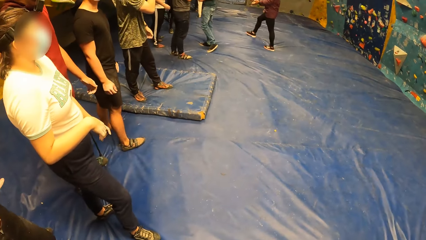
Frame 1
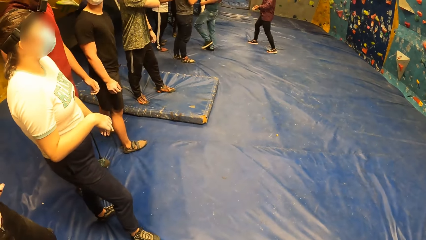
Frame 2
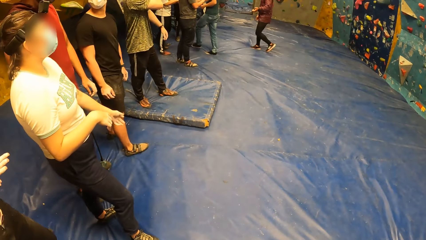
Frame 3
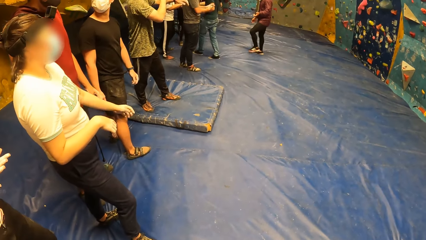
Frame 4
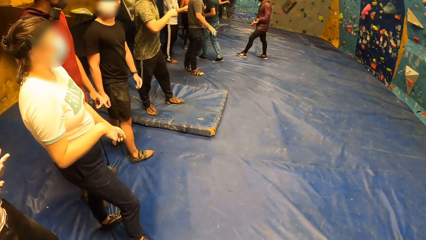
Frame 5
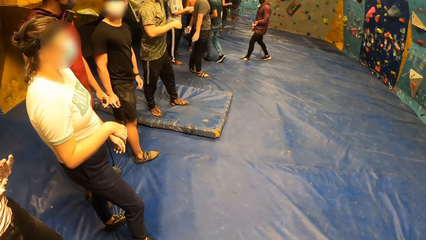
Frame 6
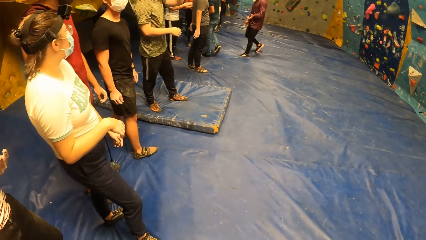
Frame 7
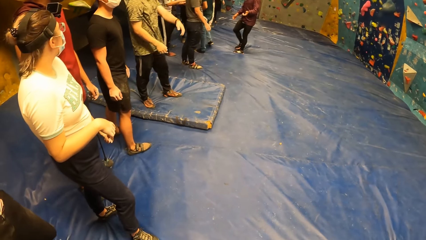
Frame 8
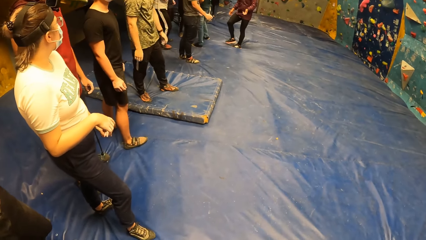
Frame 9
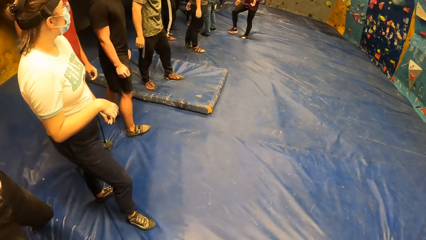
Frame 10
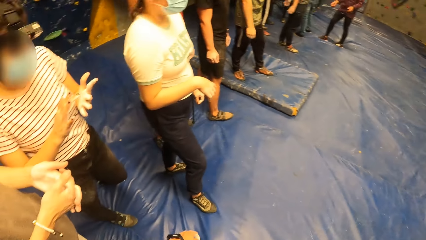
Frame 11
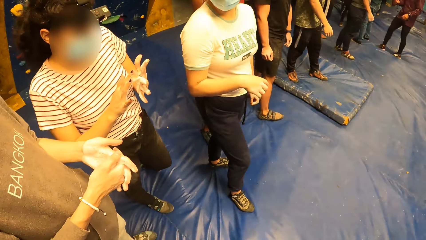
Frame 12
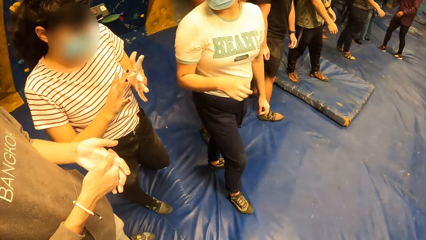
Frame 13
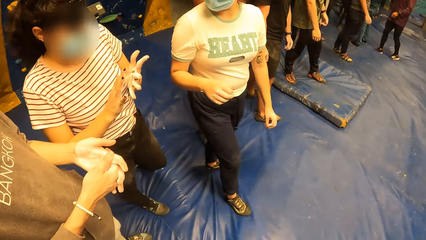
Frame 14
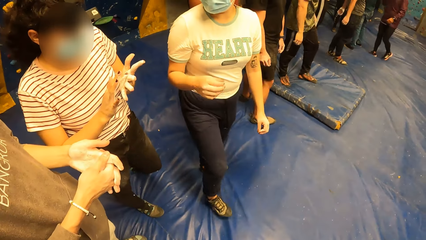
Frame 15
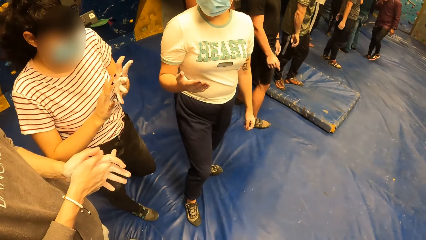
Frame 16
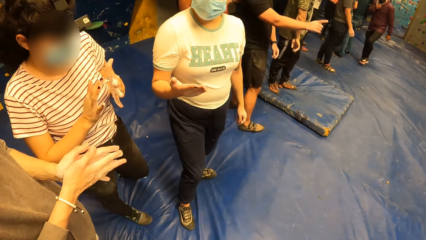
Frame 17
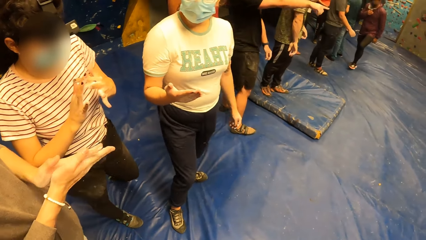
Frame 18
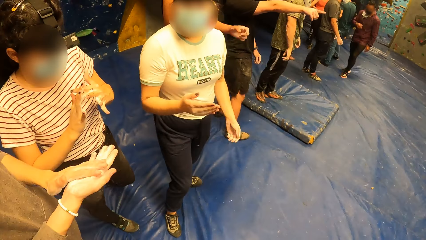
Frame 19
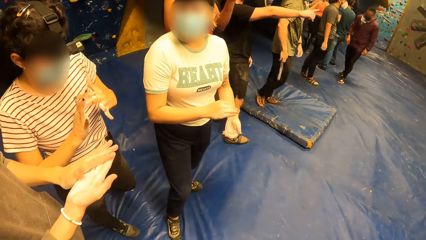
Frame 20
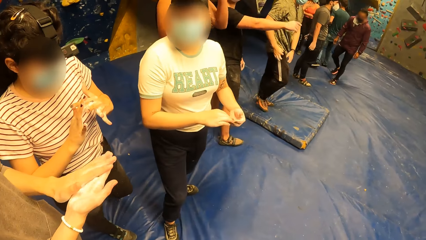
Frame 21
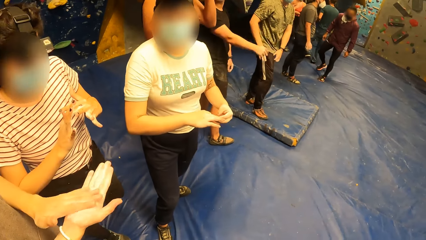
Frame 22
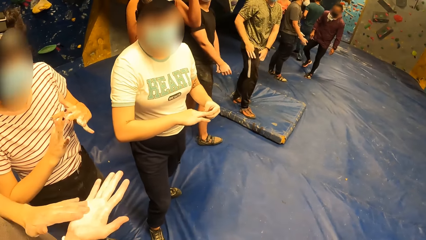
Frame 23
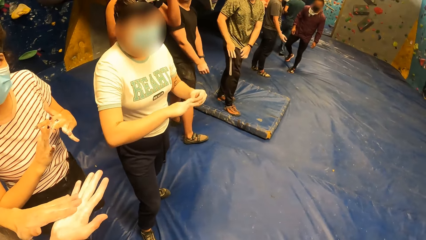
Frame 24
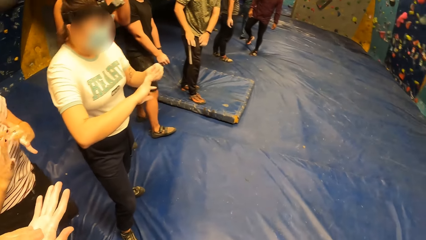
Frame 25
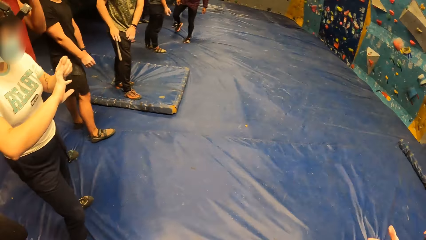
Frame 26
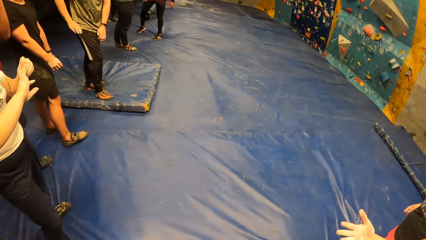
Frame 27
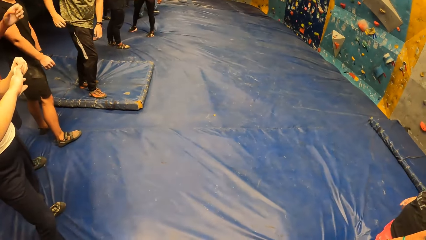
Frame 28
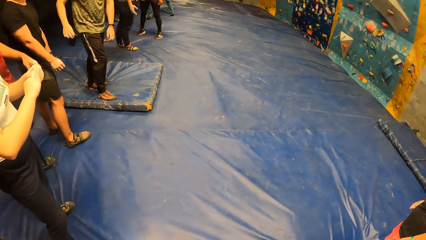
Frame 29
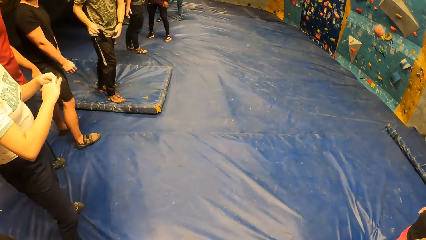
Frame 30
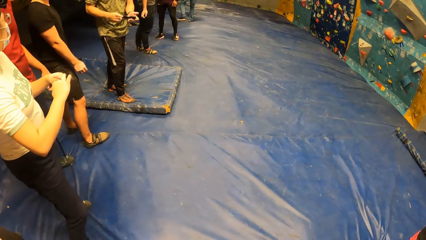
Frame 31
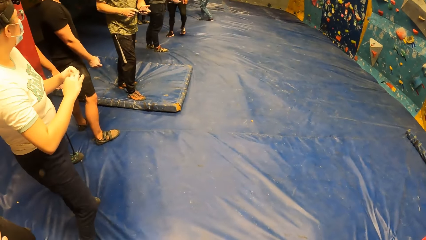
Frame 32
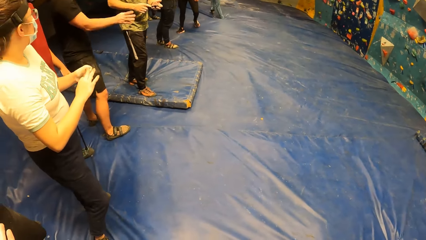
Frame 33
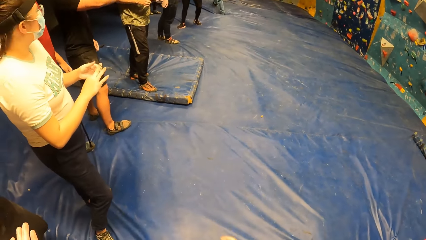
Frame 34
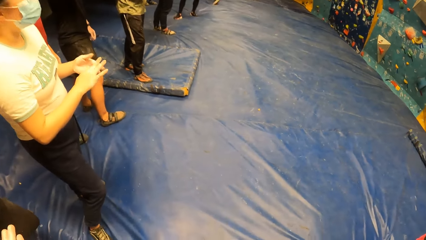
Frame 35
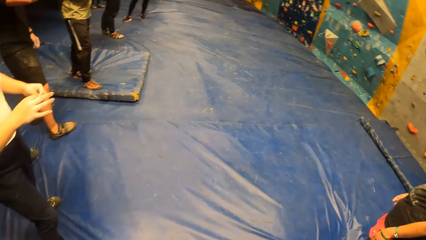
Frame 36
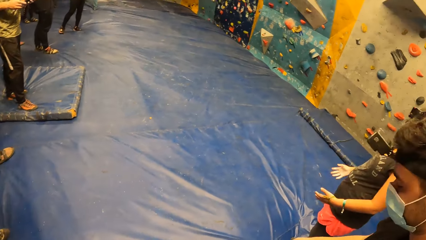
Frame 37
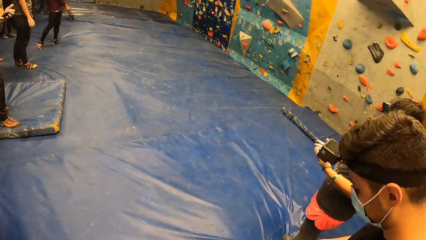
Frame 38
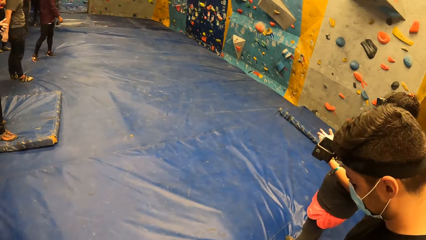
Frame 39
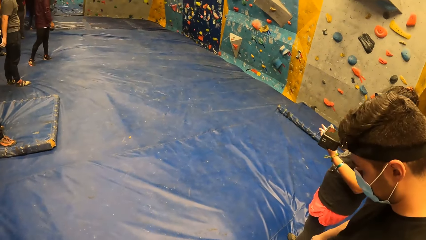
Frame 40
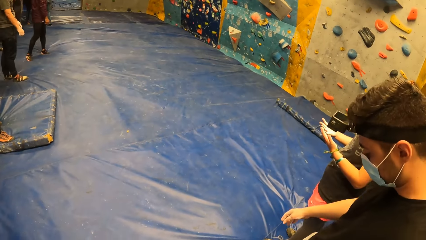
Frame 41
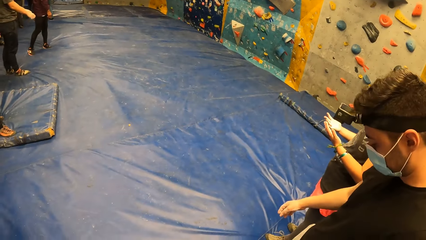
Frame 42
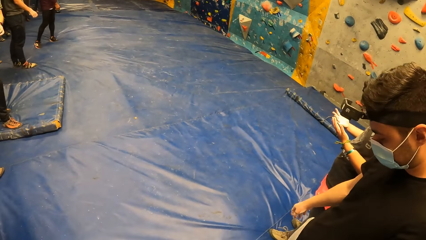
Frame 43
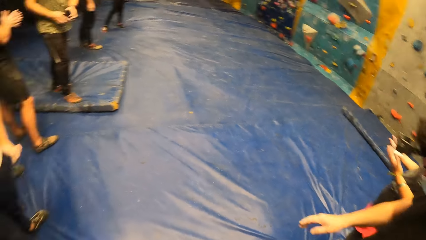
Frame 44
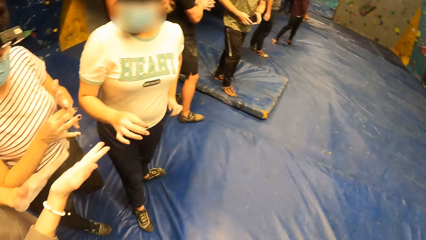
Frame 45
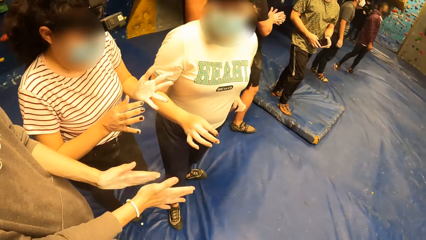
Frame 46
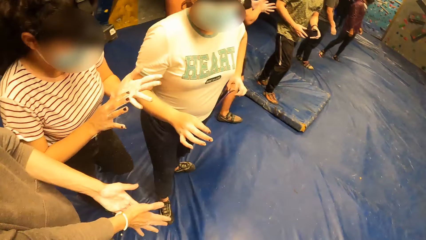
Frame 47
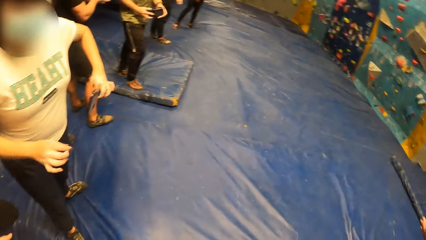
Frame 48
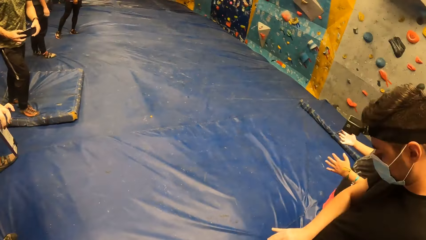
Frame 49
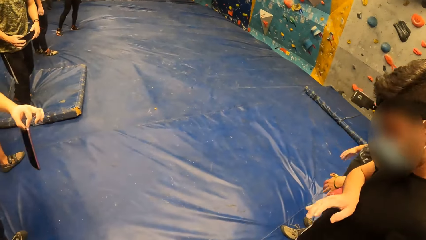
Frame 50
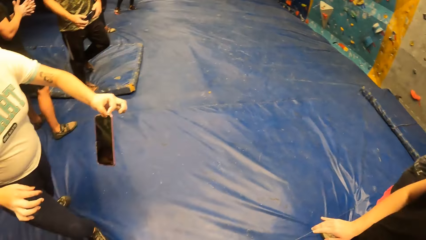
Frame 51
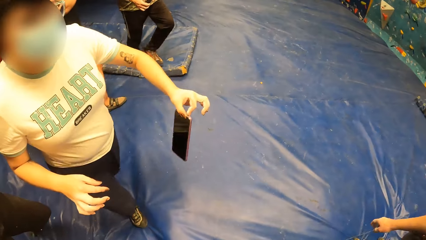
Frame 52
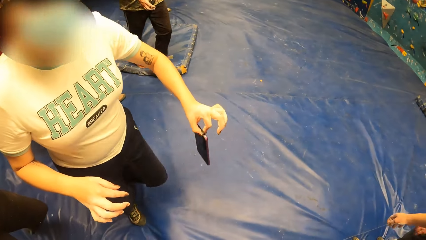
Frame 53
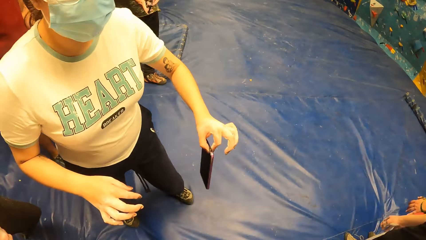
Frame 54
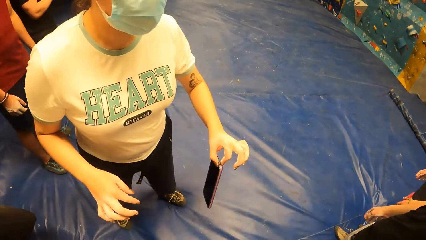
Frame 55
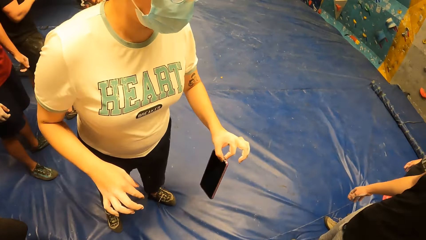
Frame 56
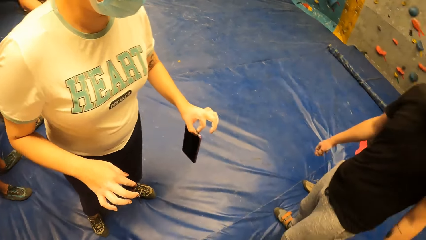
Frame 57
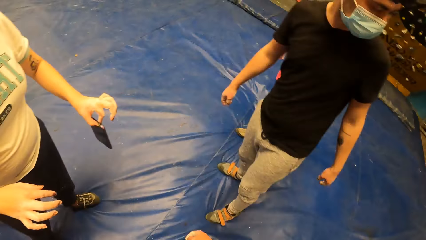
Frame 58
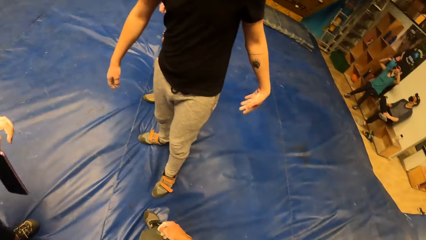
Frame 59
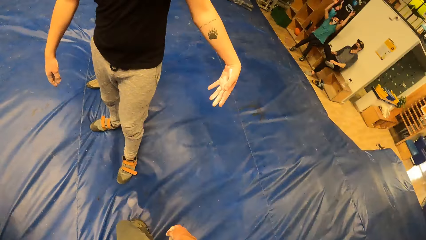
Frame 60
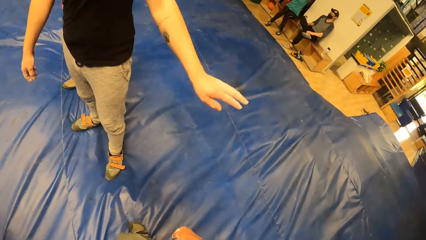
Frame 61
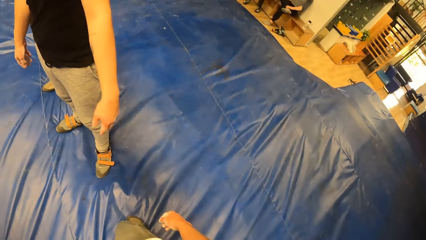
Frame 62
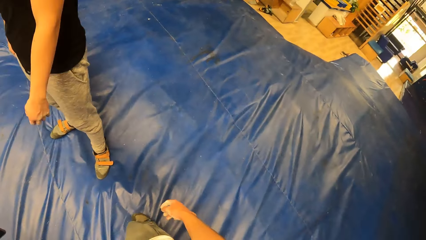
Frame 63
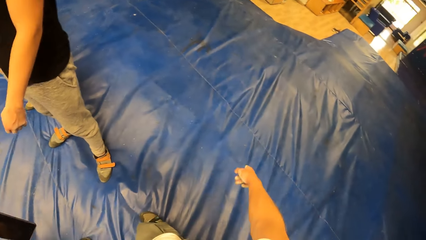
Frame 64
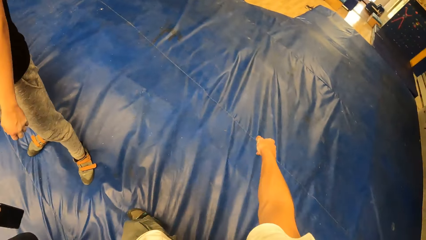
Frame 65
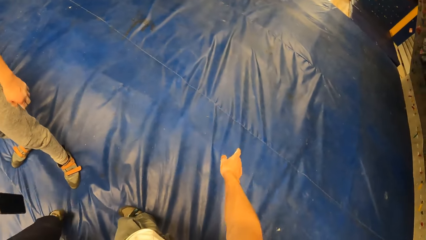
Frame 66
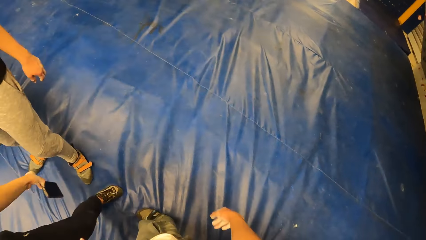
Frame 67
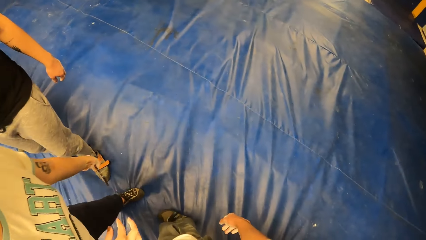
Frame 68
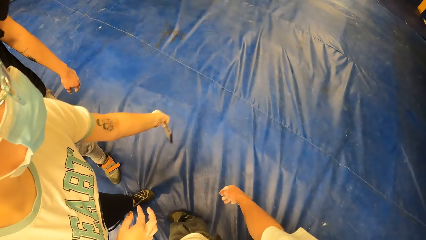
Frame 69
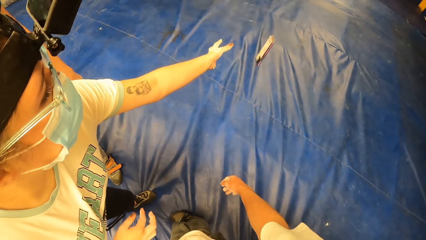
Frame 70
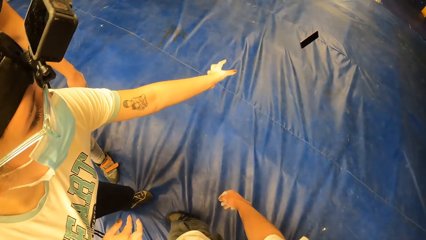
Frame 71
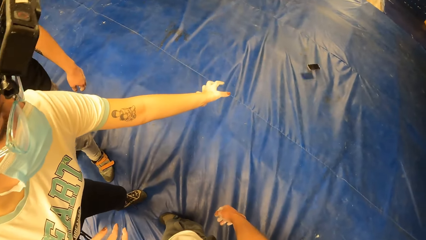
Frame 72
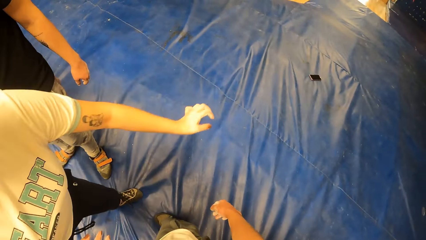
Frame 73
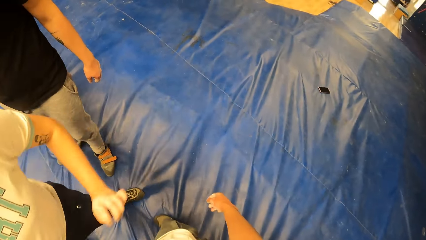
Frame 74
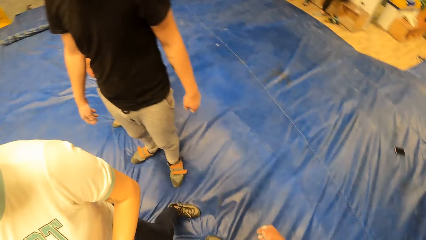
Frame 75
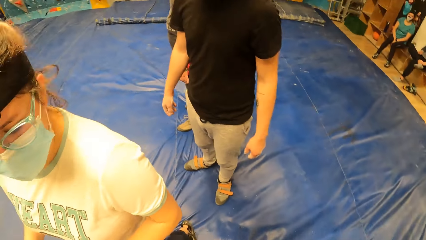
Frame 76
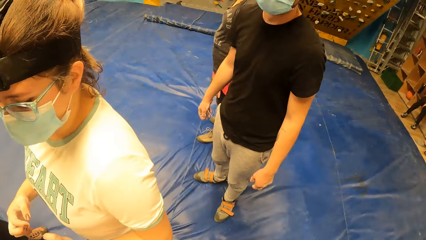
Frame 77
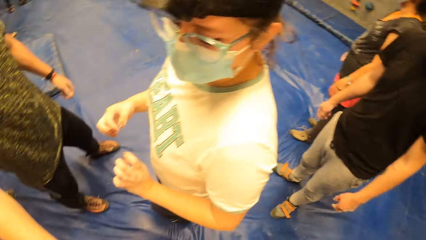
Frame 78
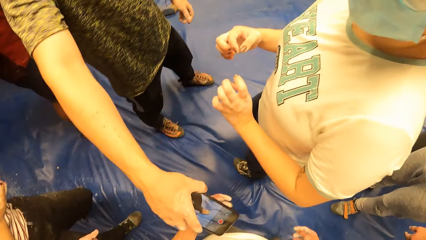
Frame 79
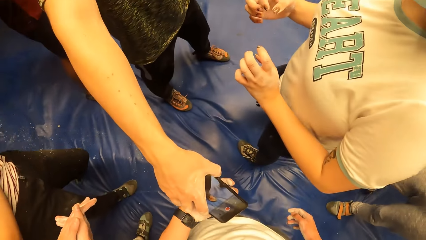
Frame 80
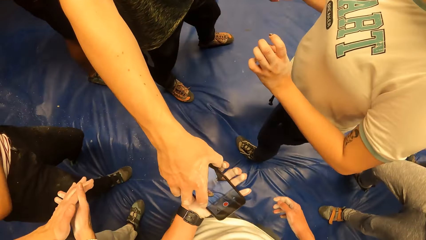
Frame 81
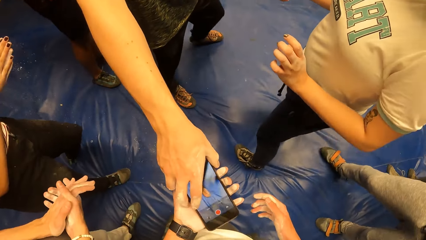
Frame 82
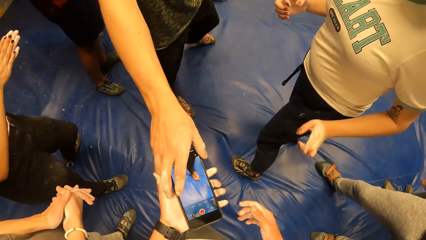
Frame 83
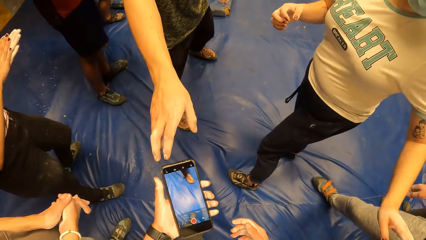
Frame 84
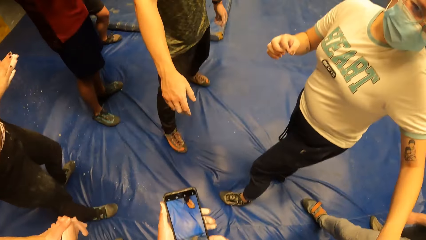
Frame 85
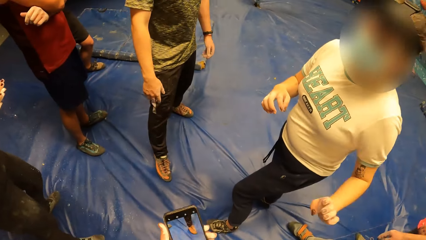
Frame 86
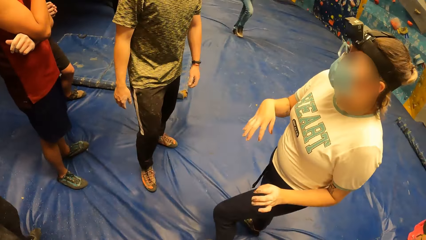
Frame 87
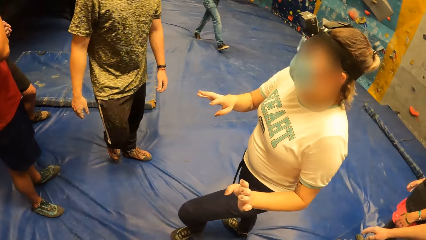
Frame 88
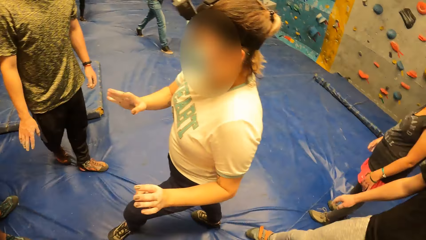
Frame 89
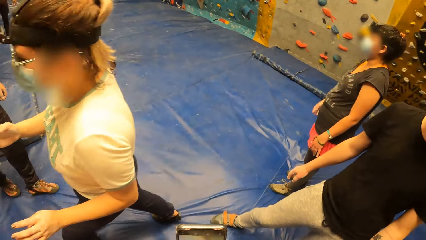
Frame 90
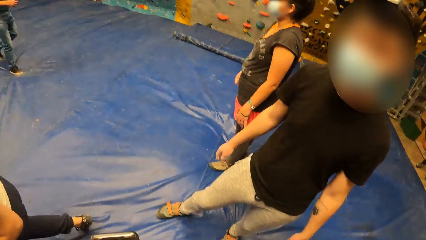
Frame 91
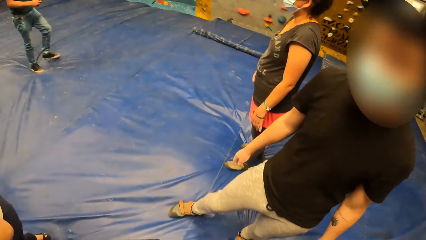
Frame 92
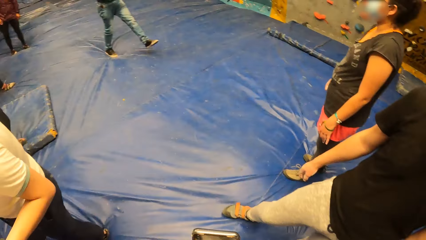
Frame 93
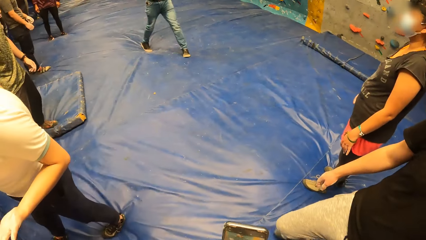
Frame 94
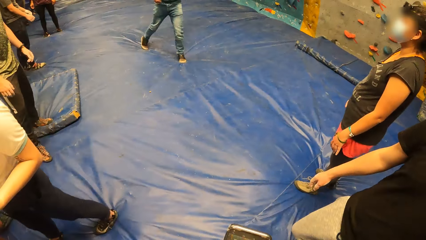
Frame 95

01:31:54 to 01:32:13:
A woman interacts with the camera wearer. The camera wearer moves her hands. The woman drops a phone in her left hand on the crash pad. The woman throws the phone. A man drops a phone in the camera wearer's left hand. The camera wearer passes the phone to her right hand. Another man interacts with the camera wearer. The camera wearer holds the phone.
